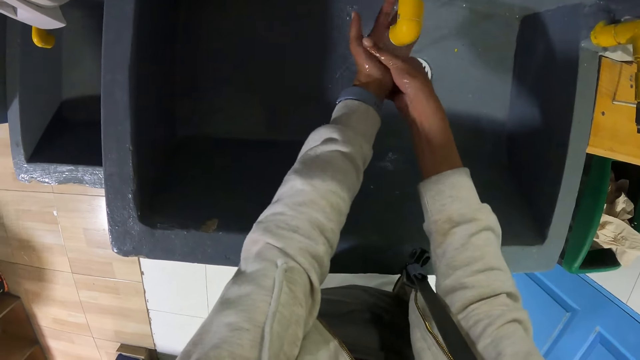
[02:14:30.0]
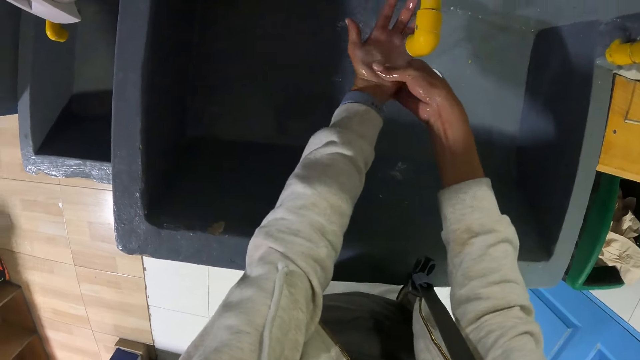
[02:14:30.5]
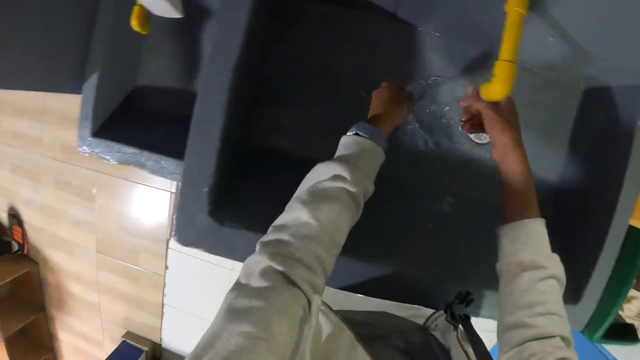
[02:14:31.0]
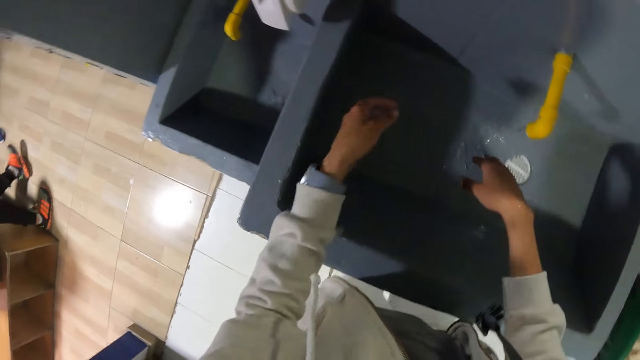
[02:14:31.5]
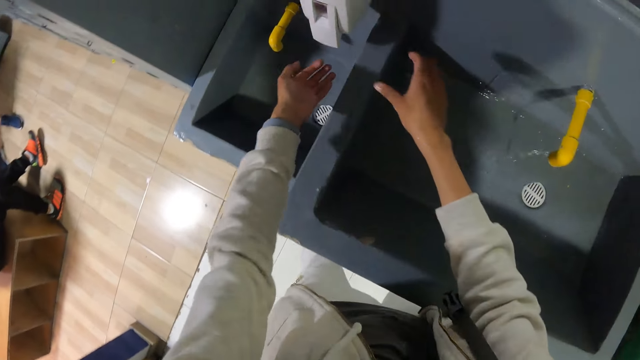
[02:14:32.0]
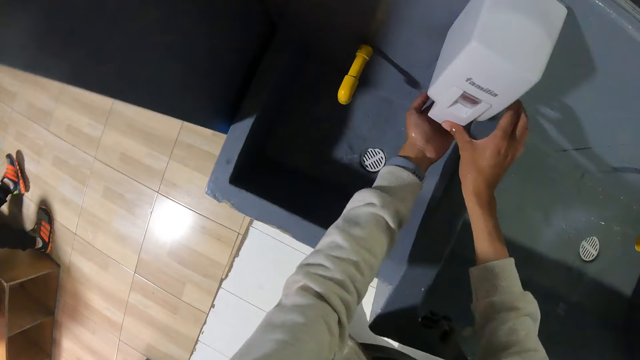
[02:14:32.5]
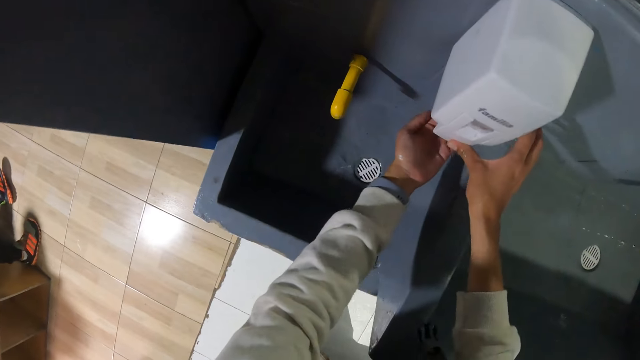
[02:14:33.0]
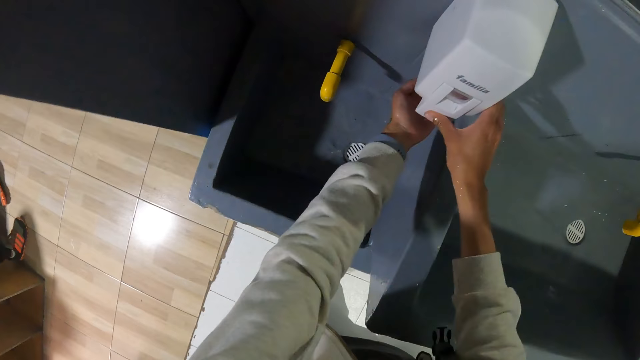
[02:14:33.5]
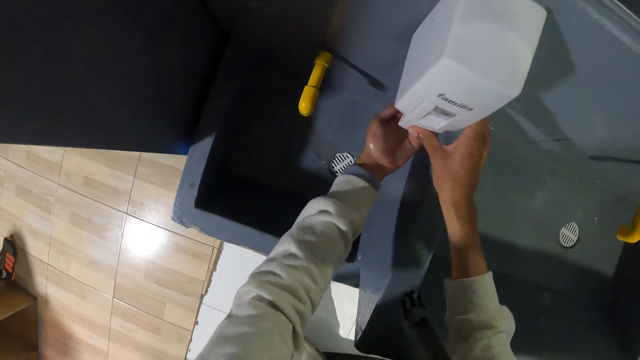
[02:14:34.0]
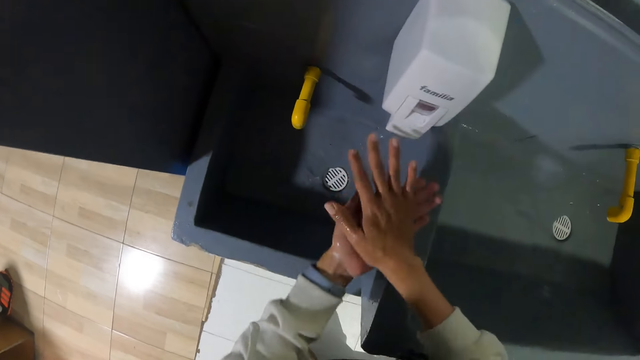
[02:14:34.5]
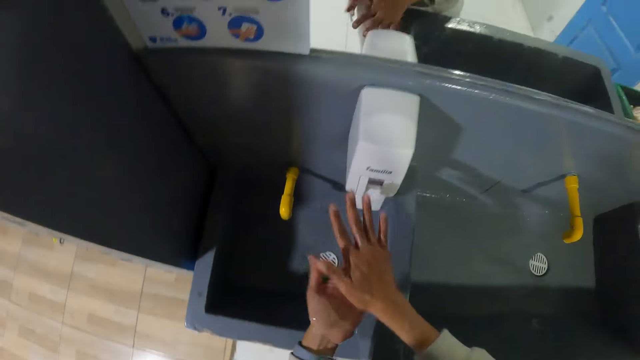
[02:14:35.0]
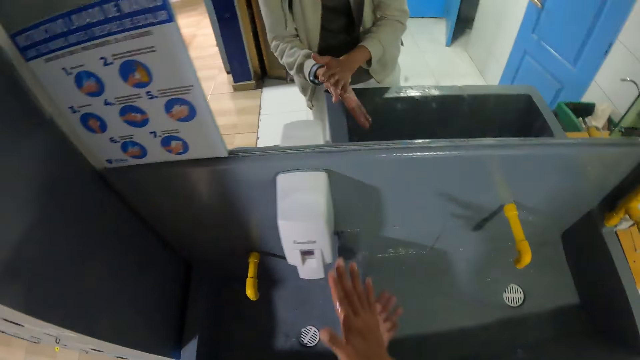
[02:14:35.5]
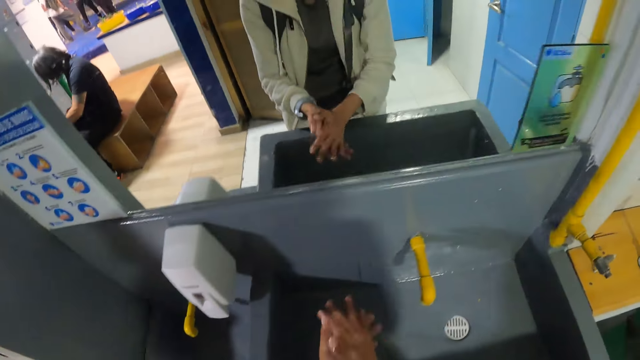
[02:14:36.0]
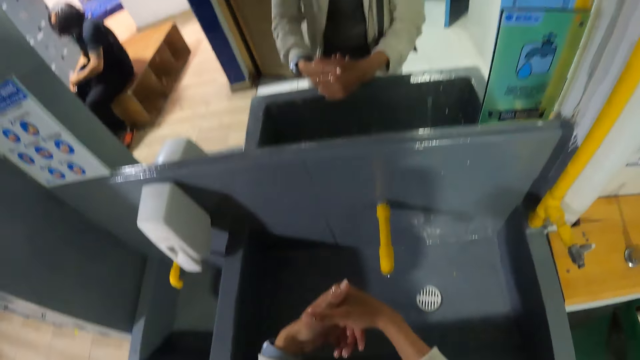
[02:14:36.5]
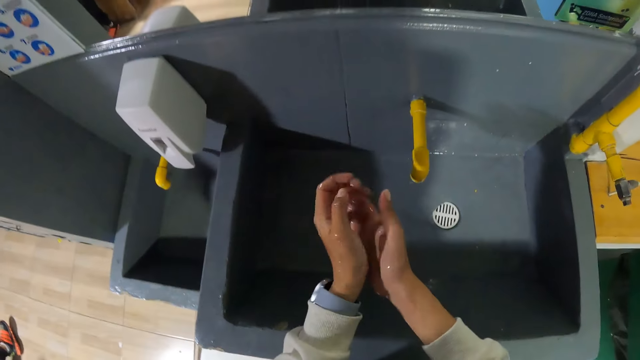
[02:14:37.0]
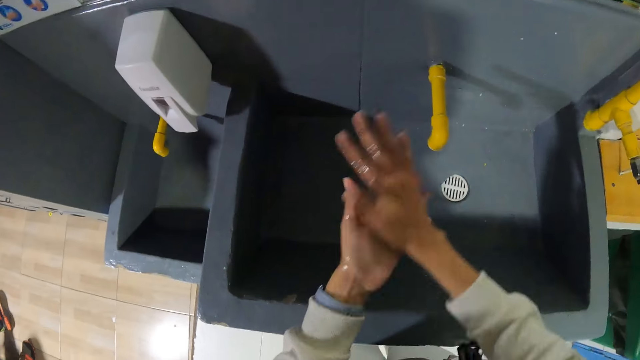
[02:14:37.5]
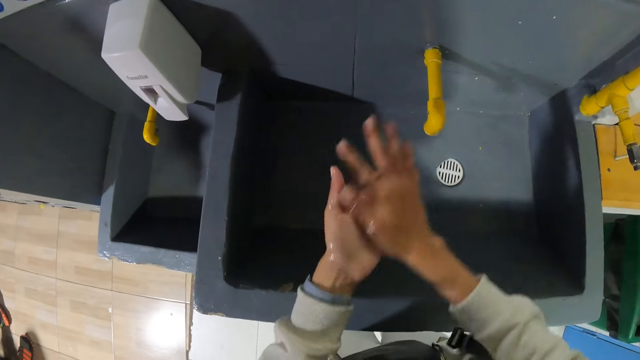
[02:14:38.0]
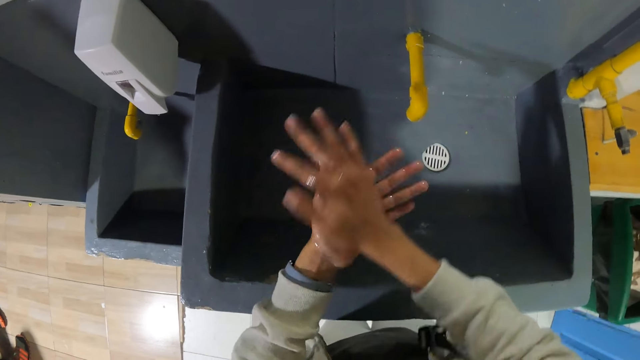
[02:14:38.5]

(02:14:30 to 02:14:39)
The camera wearer applies soap from a soap dispenser on her left hand with her right hand. She scrubs both hands in the locker room and spreads soap in her hands.

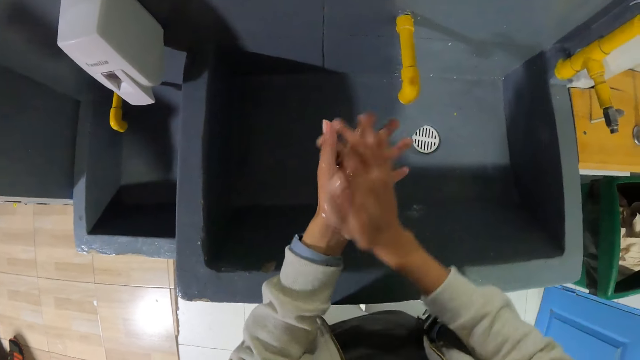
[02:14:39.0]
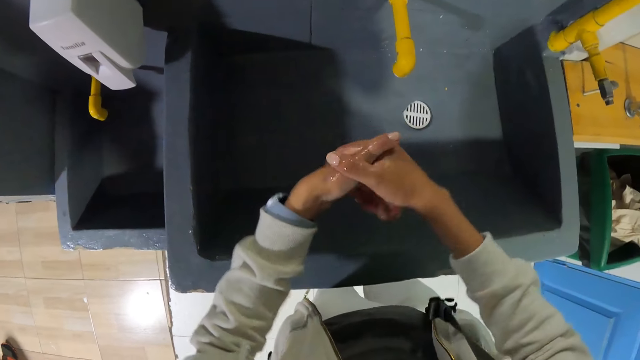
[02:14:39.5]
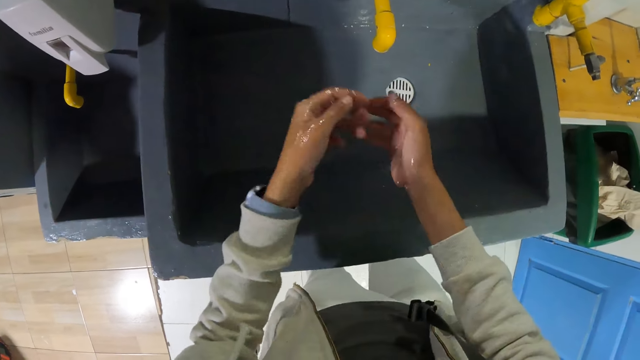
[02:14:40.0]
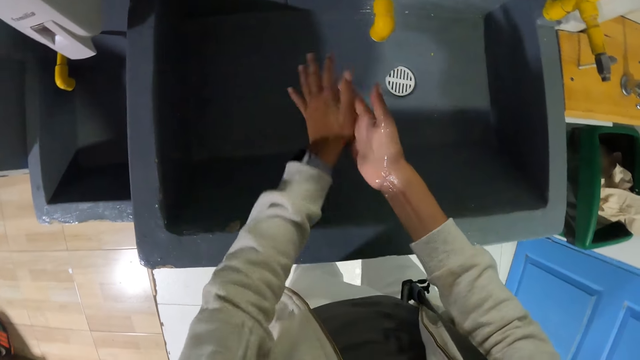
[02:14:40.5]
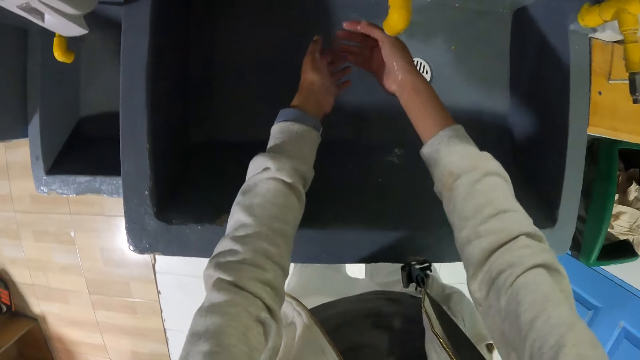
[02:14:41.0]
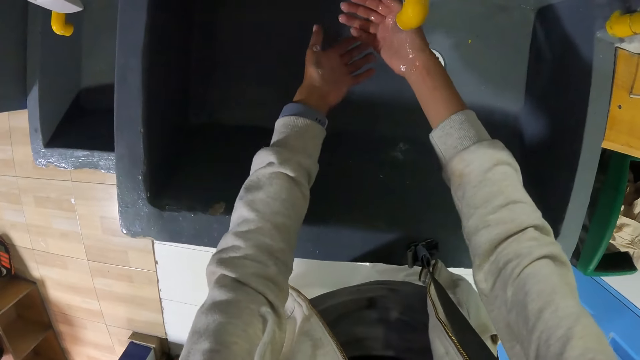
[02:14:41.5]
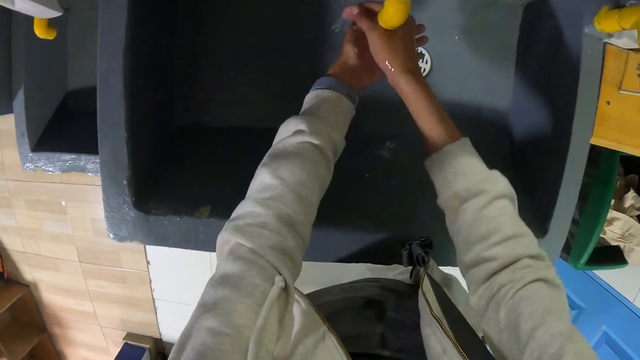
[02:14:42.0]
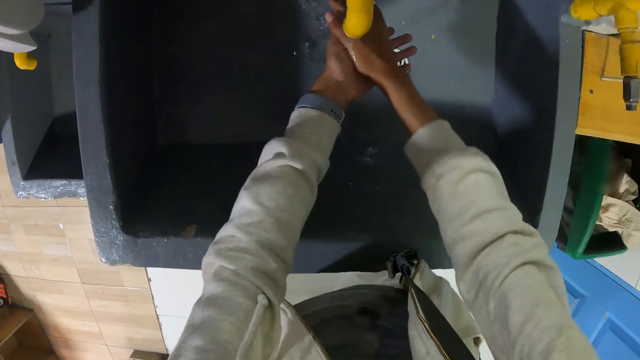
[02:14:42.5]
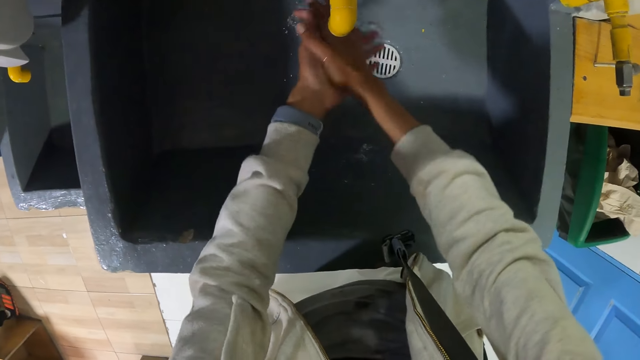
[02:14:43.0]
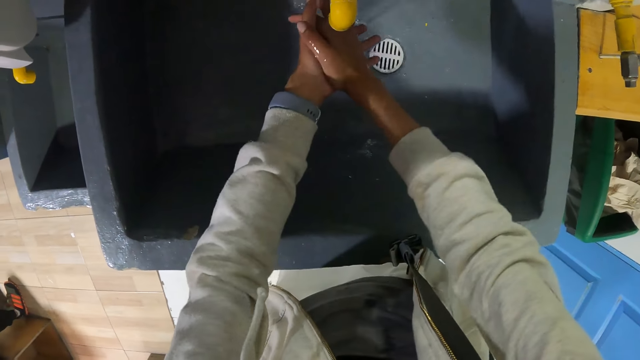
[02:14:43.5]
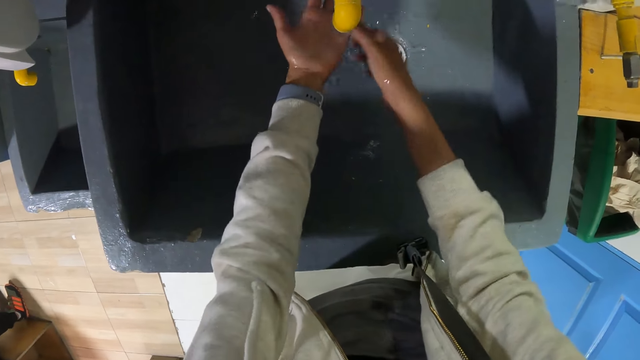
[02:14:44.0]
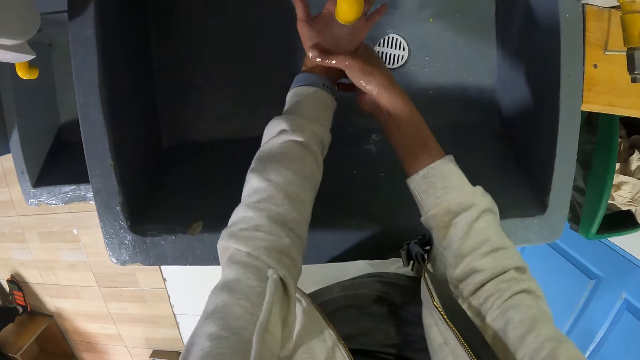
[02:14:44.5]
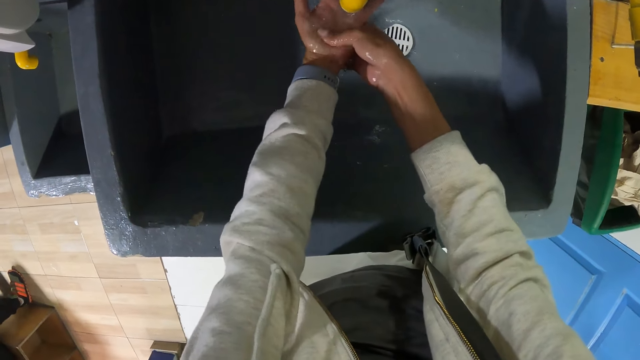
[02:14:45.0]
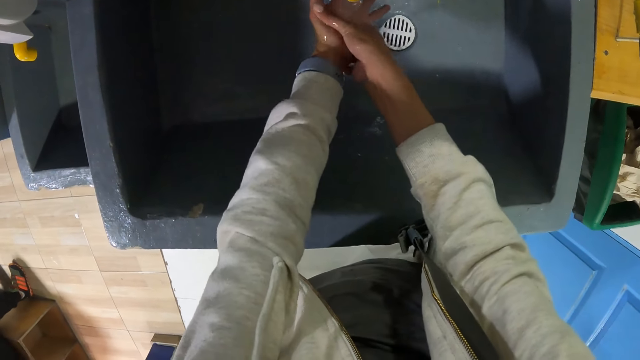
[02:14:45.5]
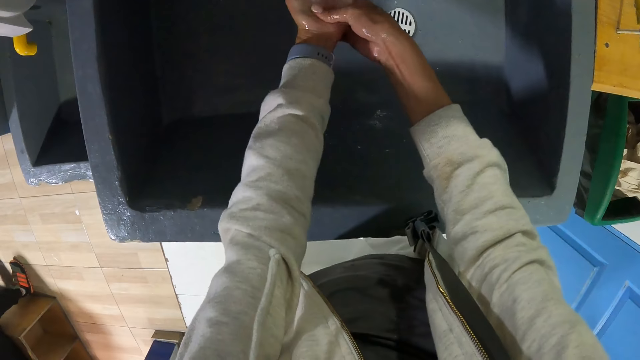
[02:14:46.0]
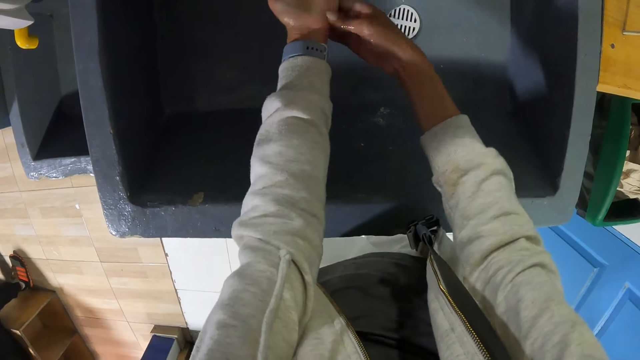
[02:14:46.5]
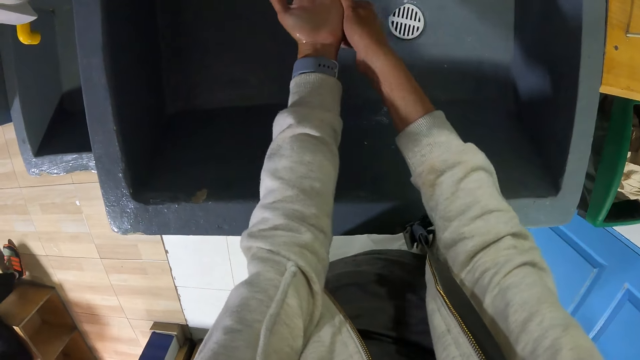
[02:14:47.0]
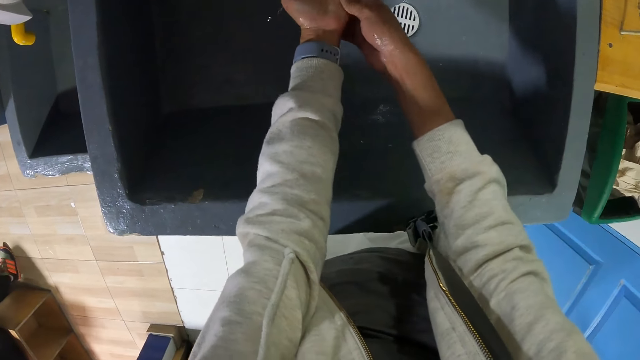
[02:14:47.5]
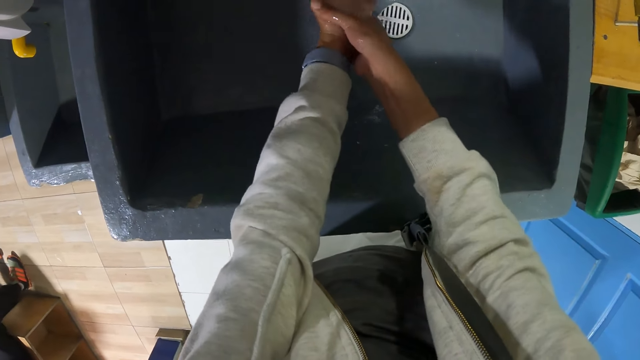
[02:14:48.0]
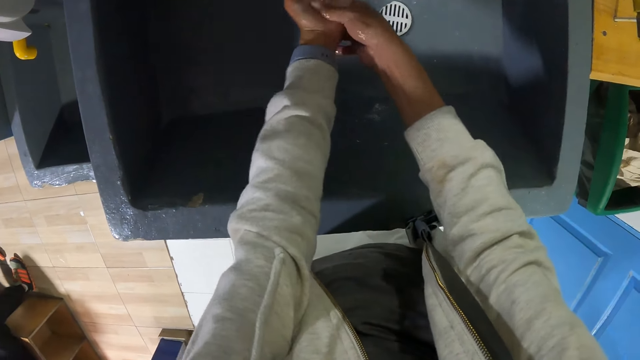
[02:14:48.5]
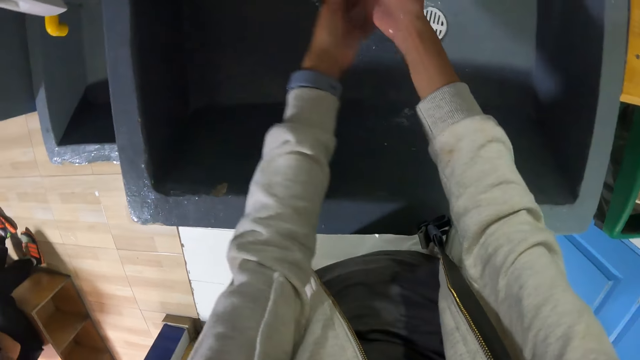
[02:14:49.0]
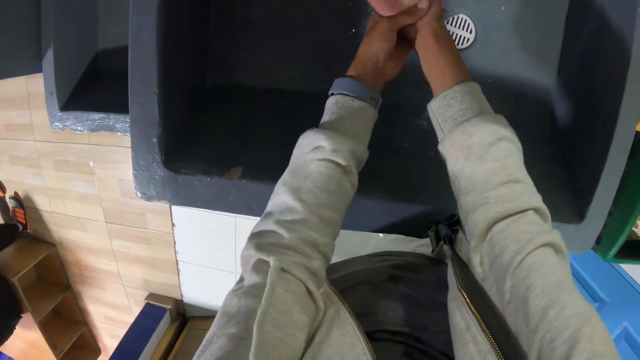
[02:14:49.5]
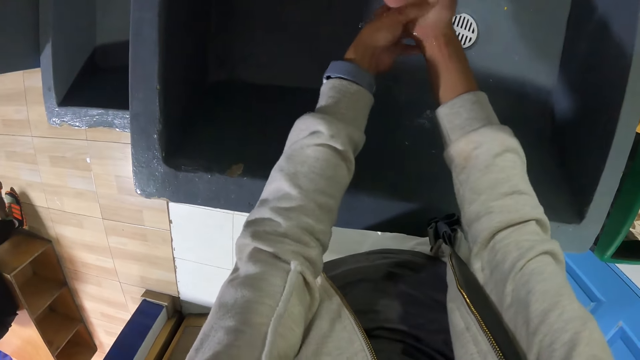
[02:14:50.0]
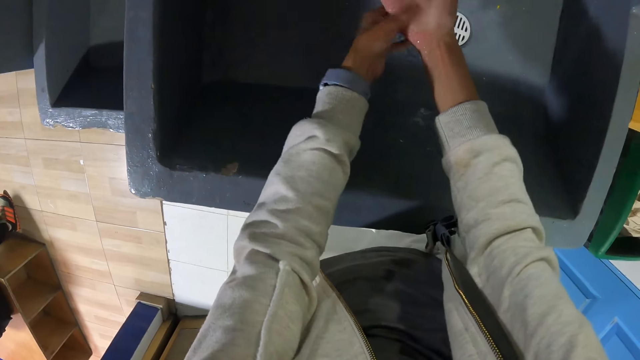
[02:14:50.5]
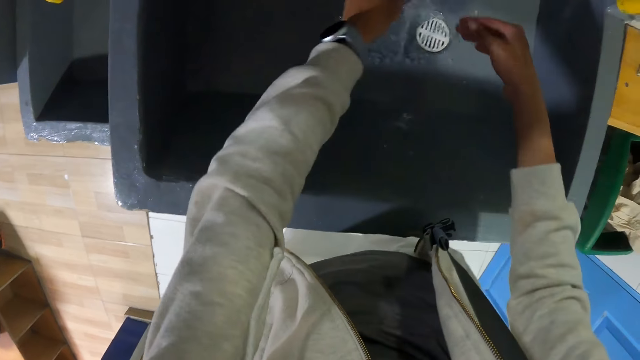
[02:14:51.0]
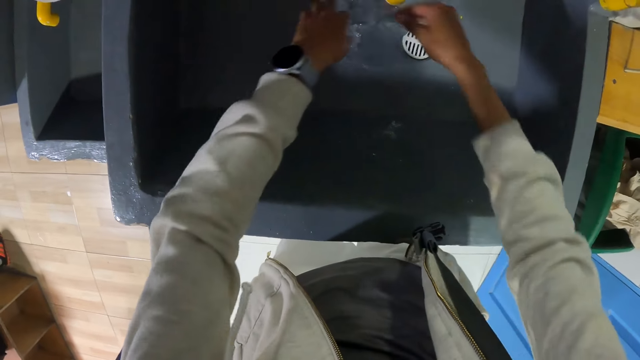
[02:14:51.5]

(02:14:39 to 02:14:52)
The camera wearer washes both hands under the tap in the sink.
